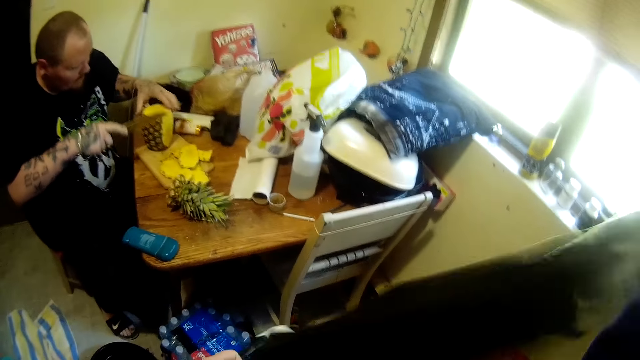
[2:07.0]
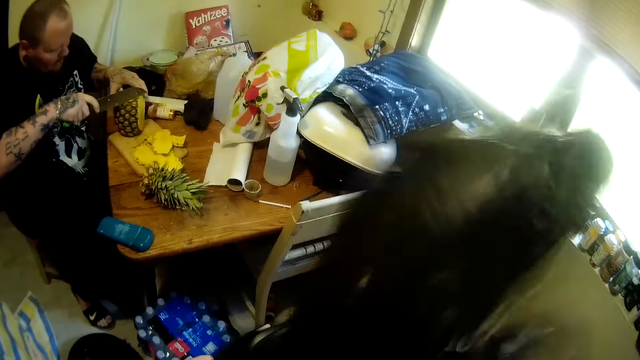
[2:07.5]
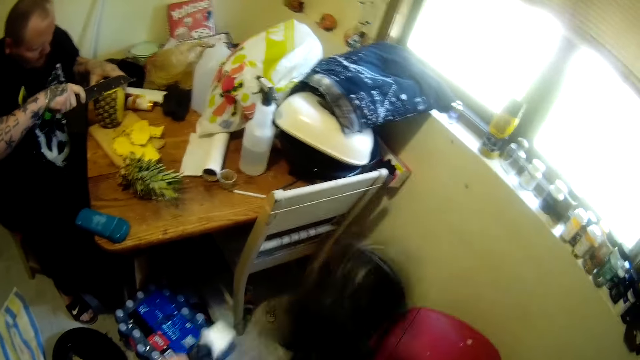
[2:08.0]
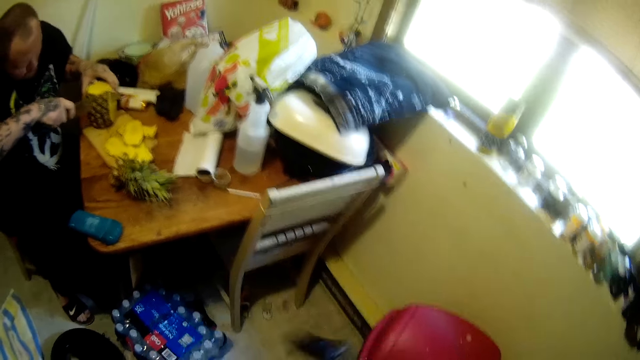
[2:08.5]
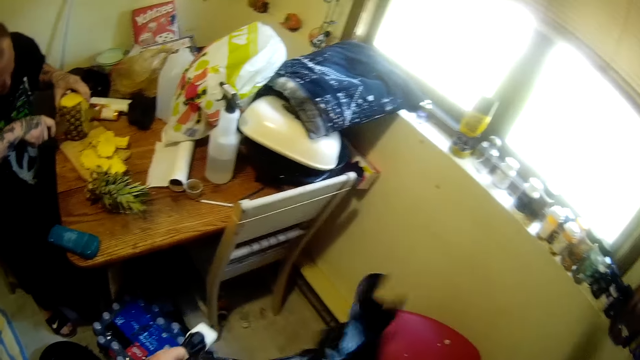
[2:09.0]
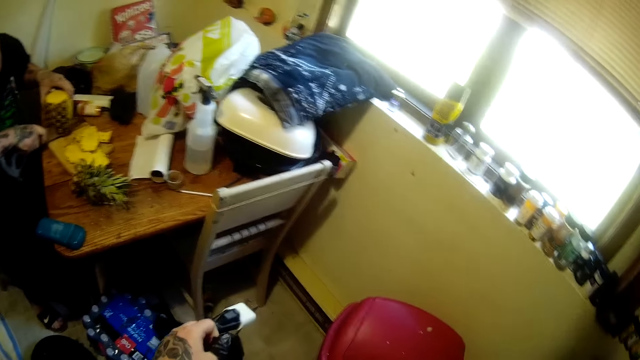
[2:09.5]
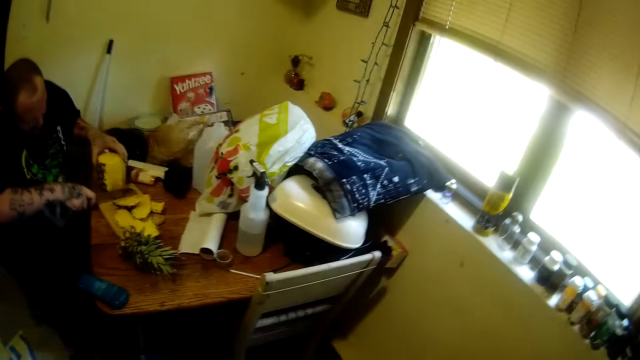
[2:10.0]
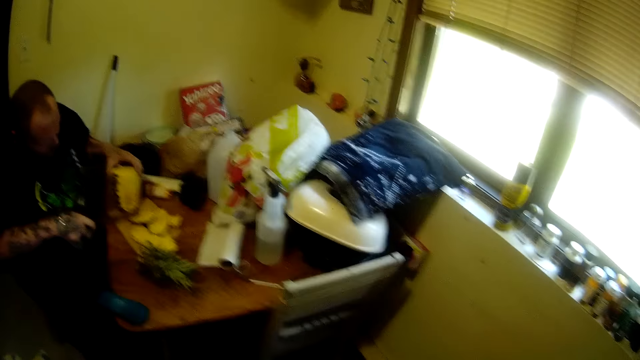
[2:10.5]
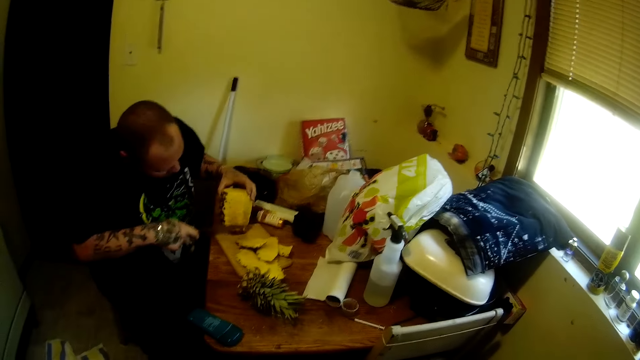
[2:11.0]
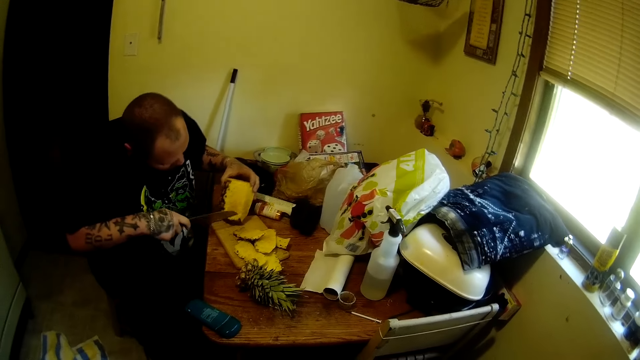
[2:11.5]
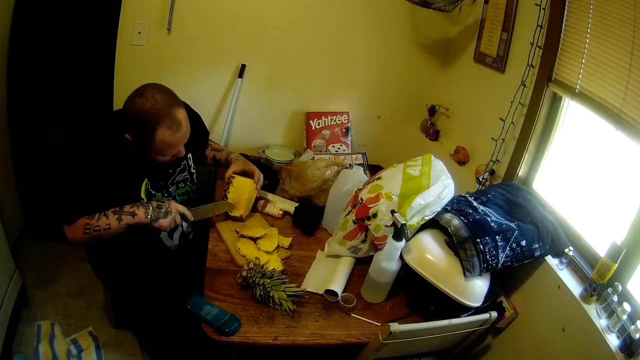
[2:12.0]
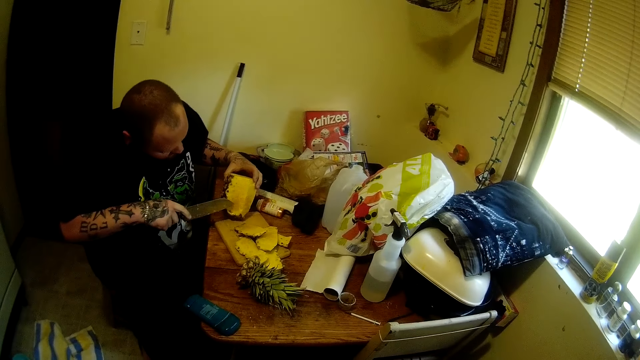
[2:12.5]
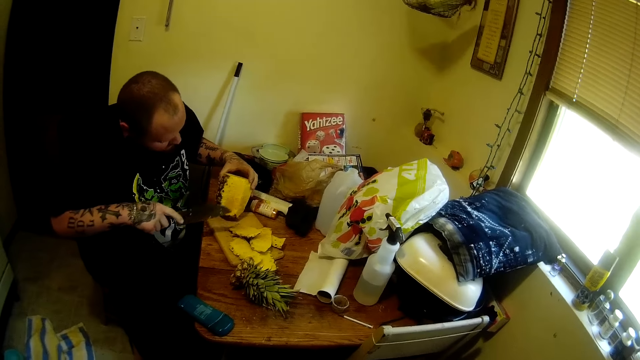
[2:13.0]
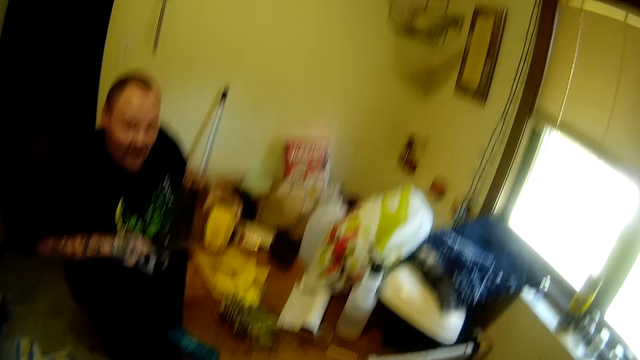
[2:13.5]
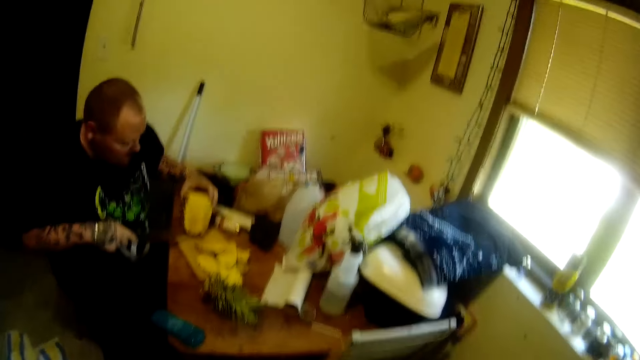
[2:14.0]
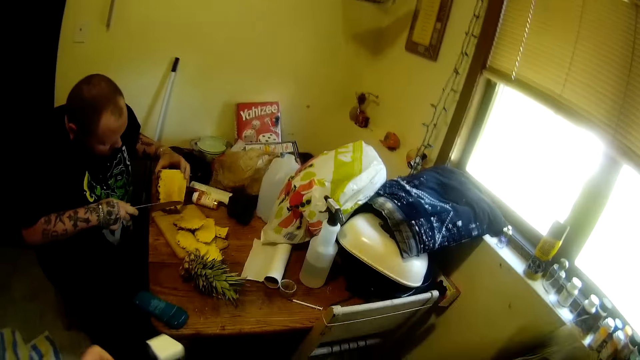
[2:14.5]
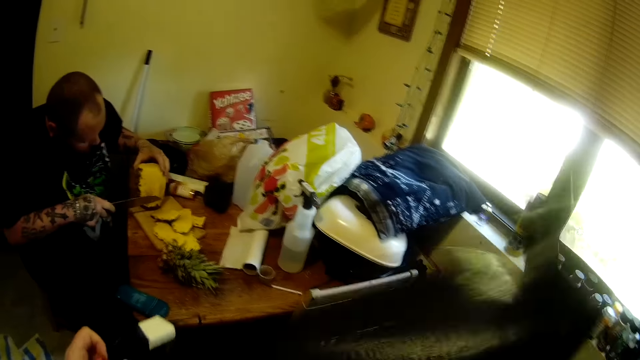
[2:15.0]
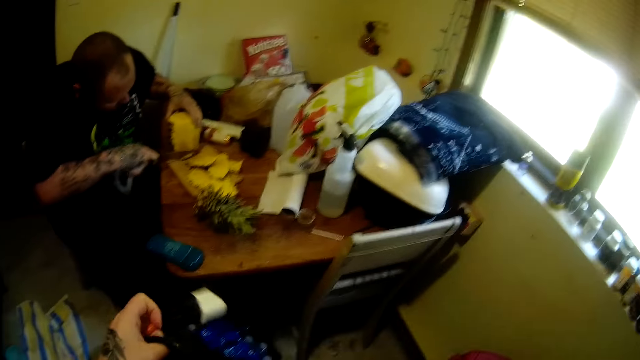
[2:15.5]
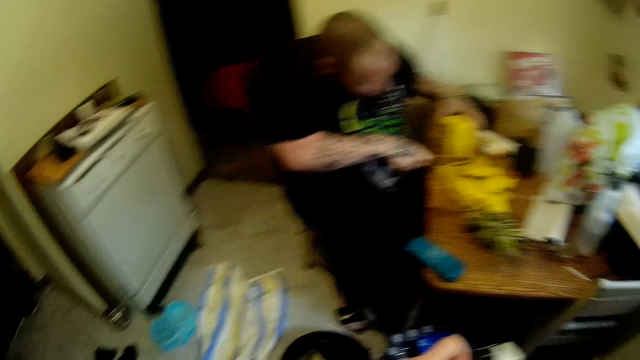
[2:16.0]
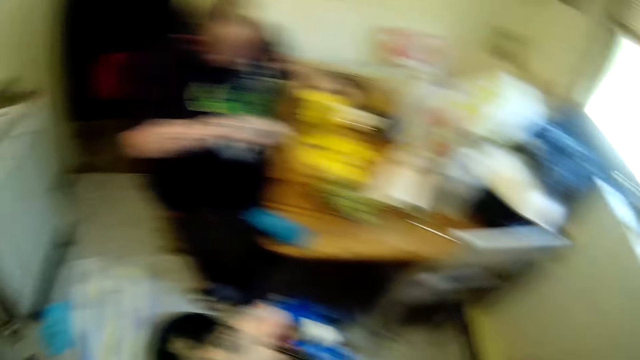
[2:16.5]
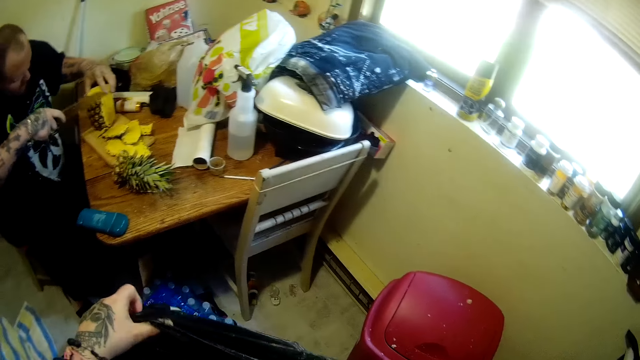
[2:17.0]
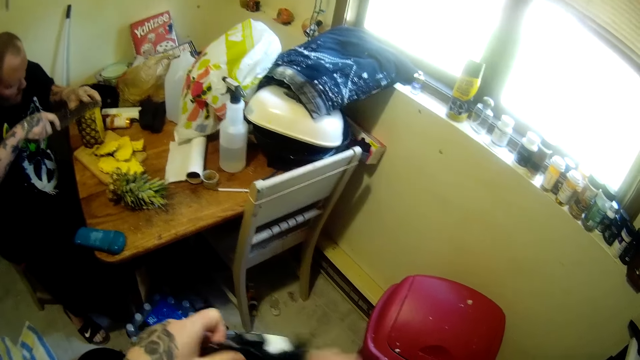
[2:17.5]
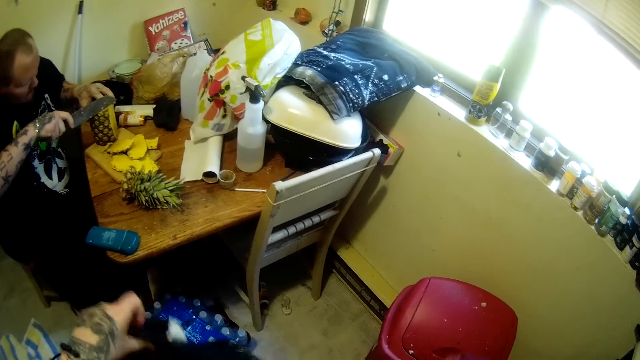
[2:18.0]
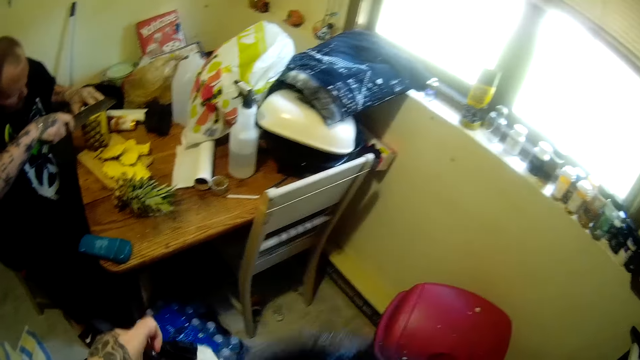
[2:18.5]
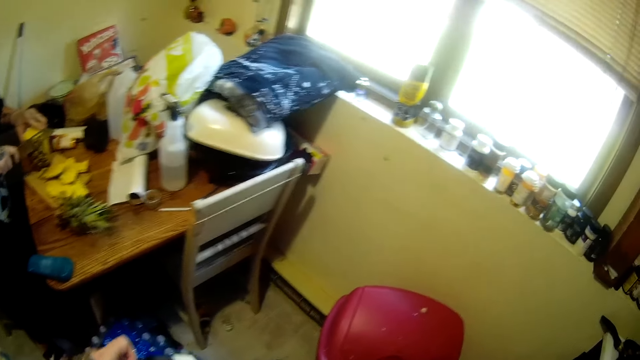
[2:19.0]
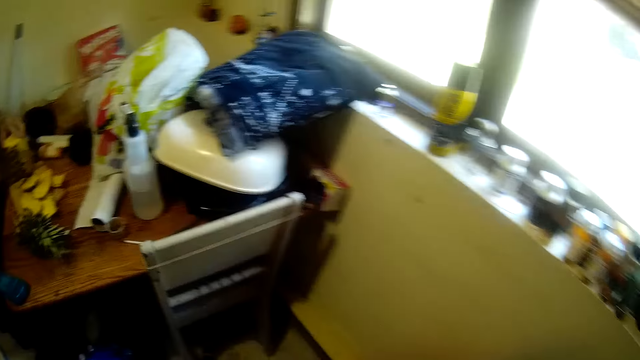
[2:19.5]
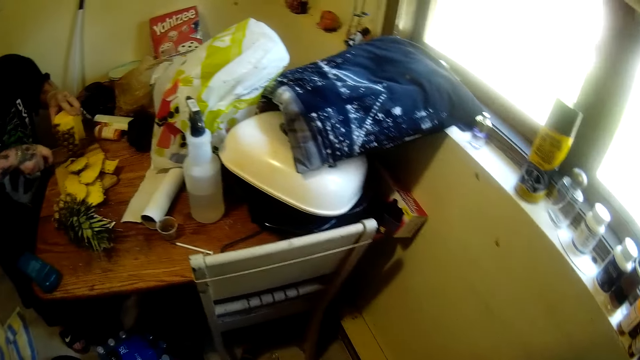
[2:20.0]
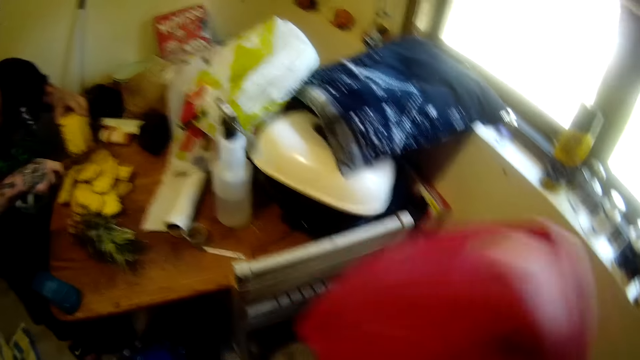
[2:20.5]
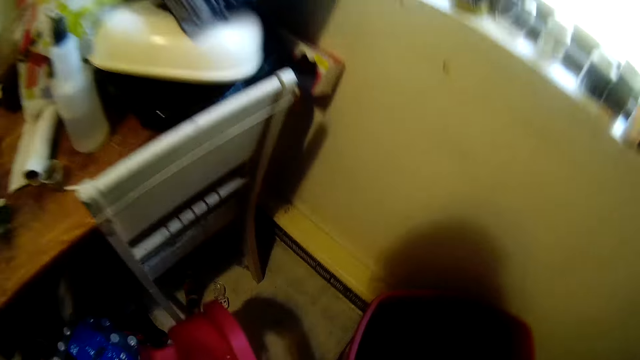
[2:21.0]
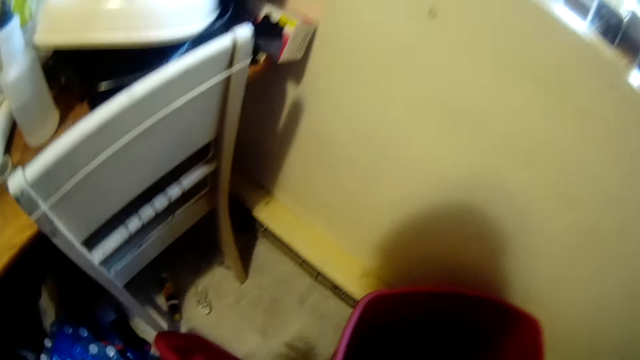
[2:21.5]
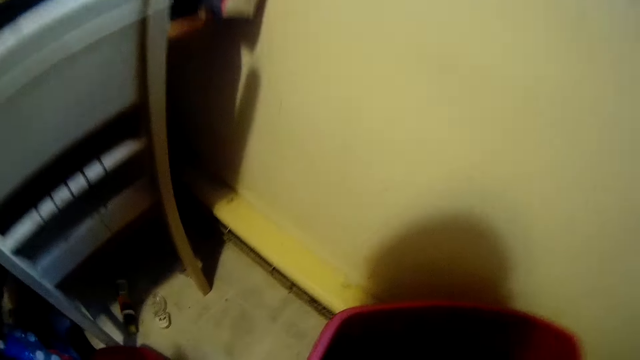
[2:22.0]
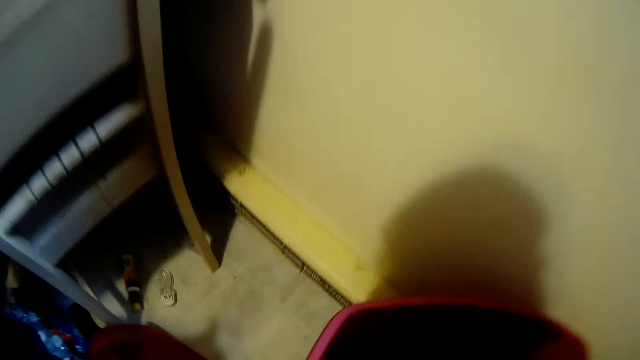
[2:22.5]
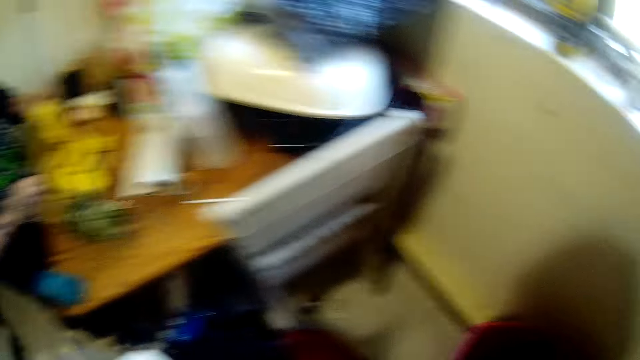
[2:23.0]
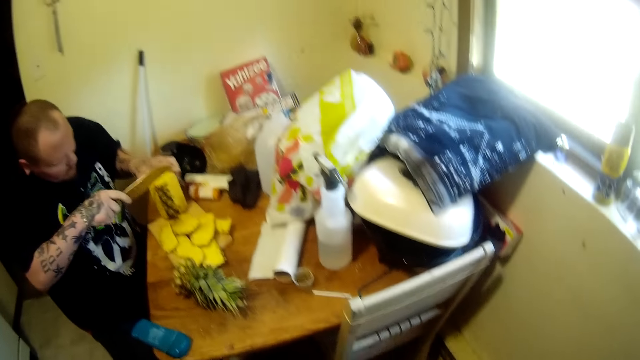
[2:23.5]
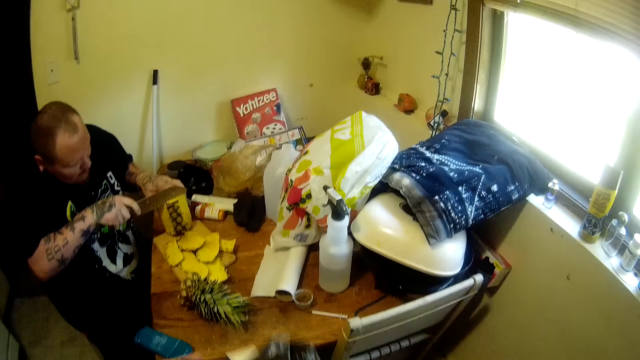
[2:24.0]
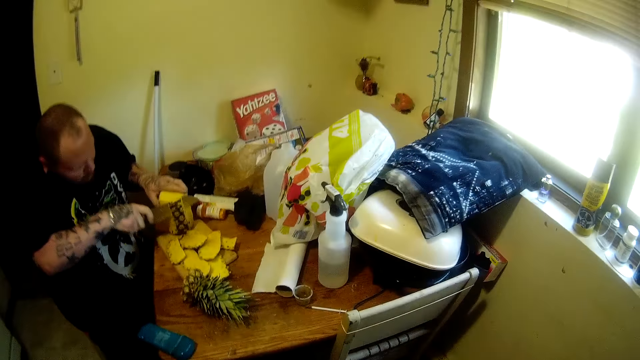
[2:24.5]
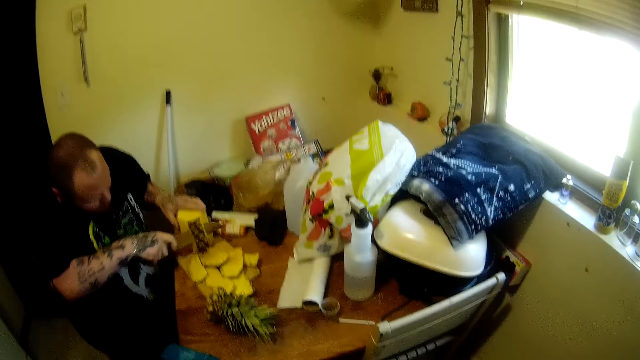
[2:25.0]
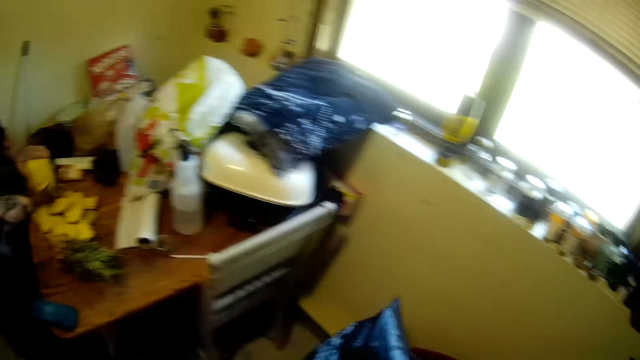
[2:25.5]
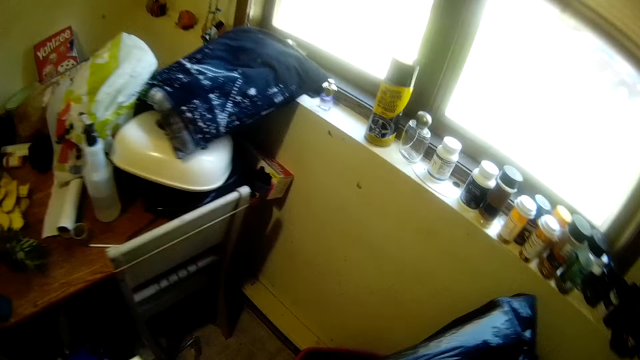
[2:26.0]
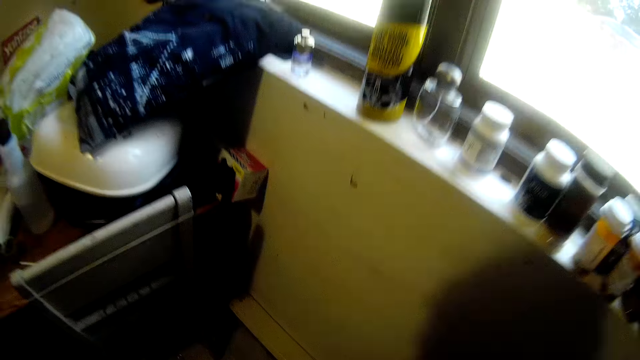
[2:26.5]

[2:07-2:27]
The camera wearer shakes the trash bag with her right hand. She opens a trash can on the ground with her right hand. She puts a gallon trash bag in the dustbin.
